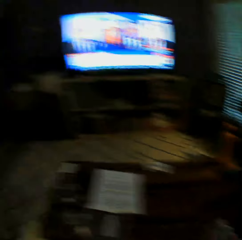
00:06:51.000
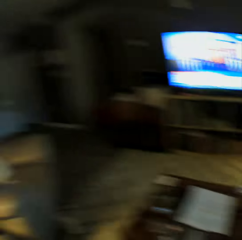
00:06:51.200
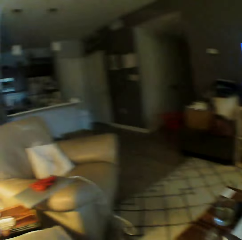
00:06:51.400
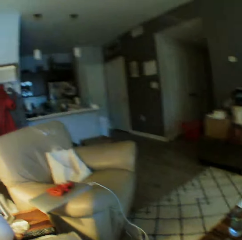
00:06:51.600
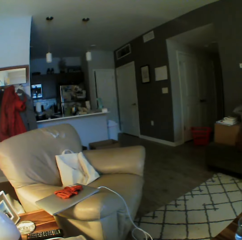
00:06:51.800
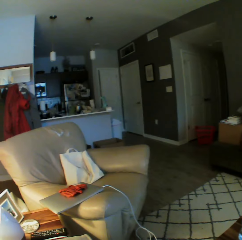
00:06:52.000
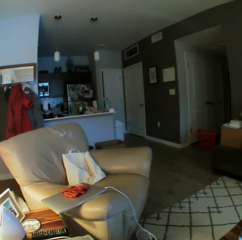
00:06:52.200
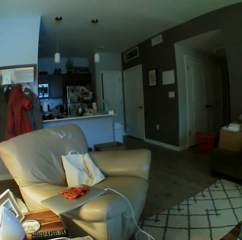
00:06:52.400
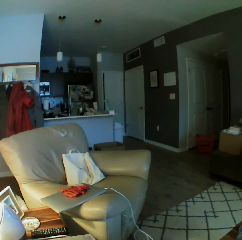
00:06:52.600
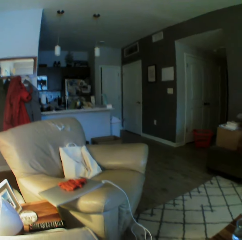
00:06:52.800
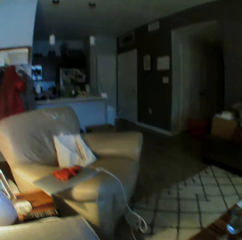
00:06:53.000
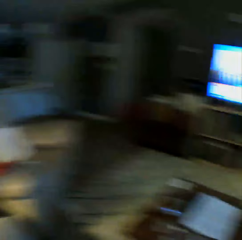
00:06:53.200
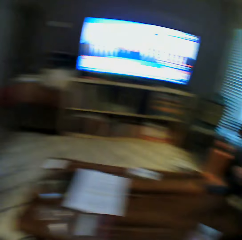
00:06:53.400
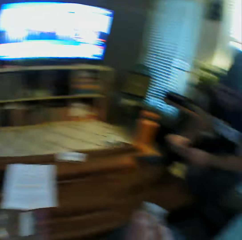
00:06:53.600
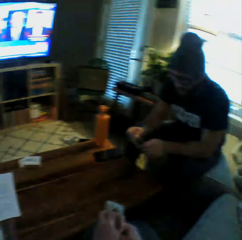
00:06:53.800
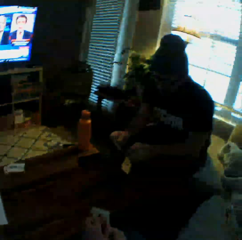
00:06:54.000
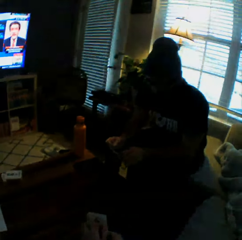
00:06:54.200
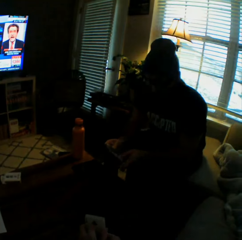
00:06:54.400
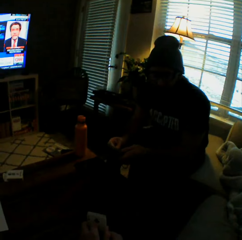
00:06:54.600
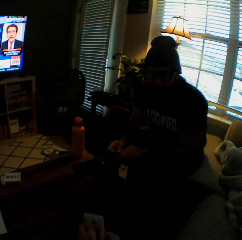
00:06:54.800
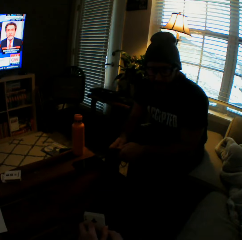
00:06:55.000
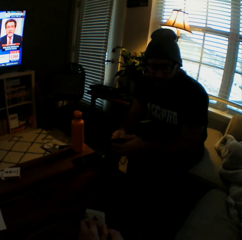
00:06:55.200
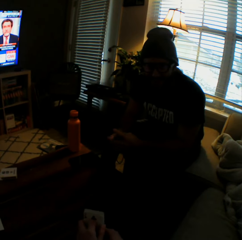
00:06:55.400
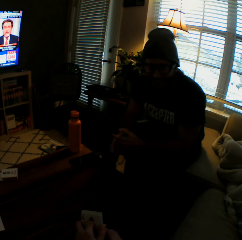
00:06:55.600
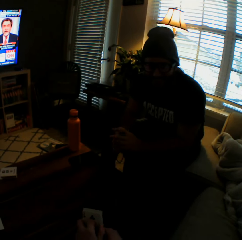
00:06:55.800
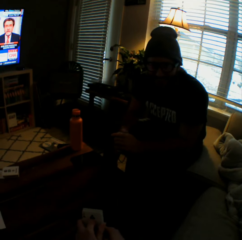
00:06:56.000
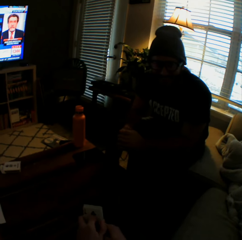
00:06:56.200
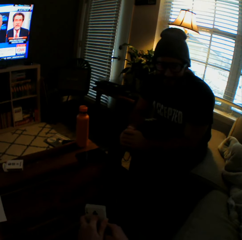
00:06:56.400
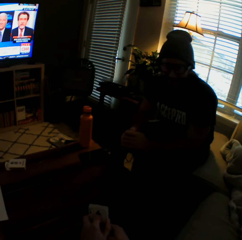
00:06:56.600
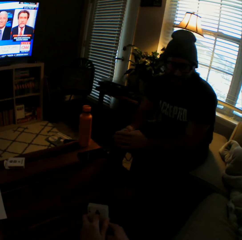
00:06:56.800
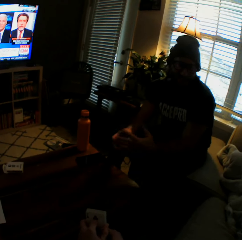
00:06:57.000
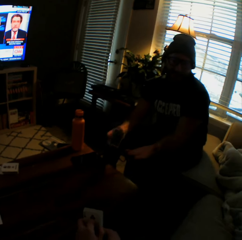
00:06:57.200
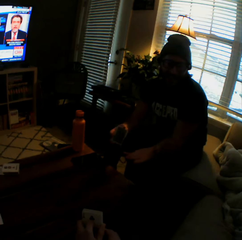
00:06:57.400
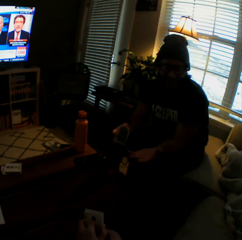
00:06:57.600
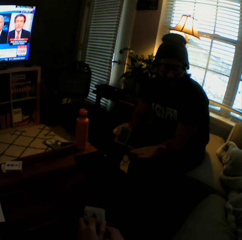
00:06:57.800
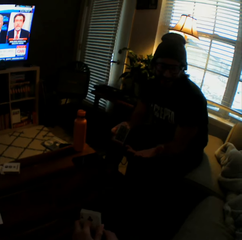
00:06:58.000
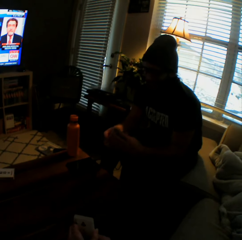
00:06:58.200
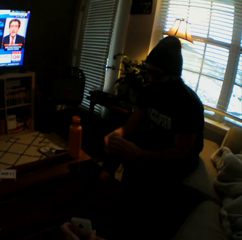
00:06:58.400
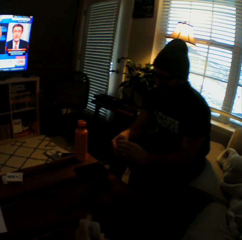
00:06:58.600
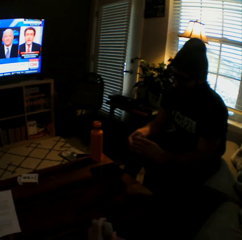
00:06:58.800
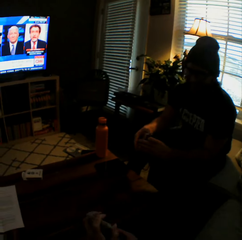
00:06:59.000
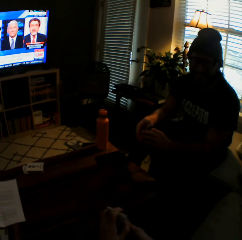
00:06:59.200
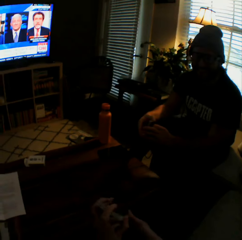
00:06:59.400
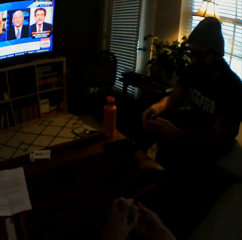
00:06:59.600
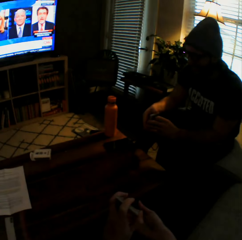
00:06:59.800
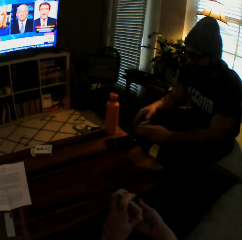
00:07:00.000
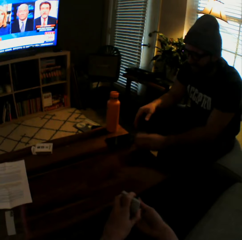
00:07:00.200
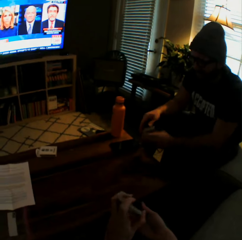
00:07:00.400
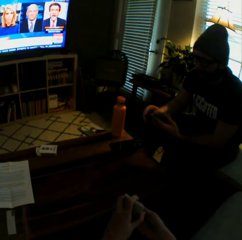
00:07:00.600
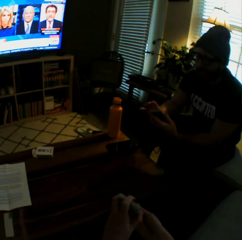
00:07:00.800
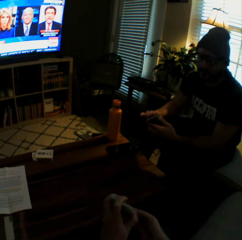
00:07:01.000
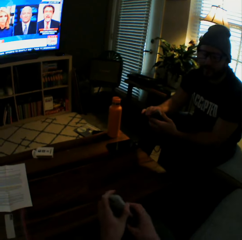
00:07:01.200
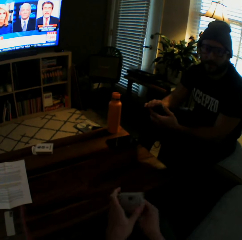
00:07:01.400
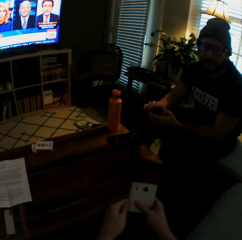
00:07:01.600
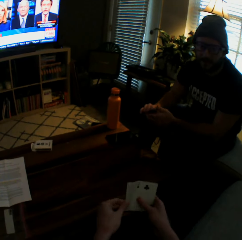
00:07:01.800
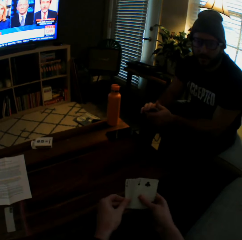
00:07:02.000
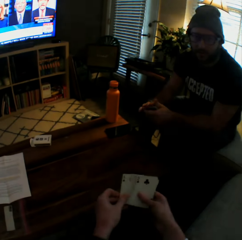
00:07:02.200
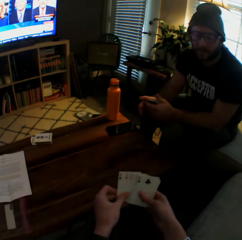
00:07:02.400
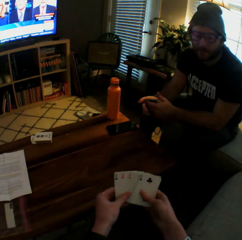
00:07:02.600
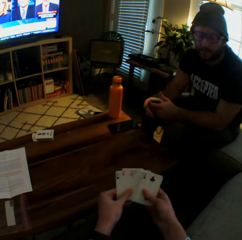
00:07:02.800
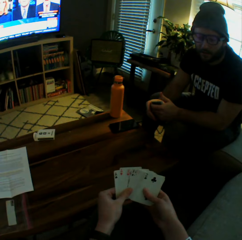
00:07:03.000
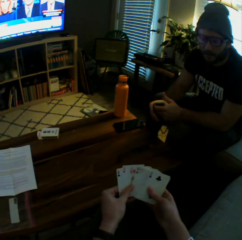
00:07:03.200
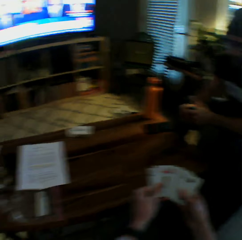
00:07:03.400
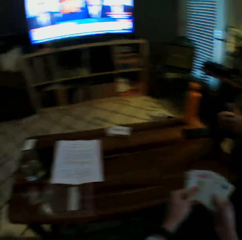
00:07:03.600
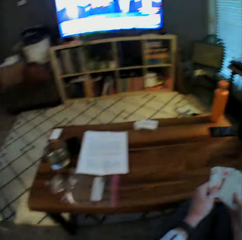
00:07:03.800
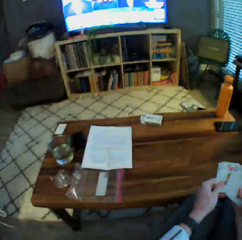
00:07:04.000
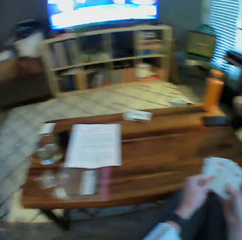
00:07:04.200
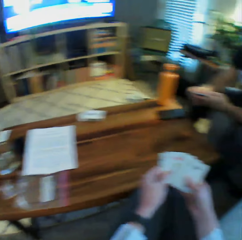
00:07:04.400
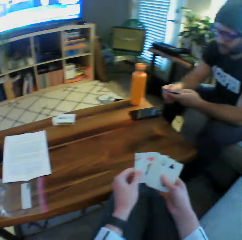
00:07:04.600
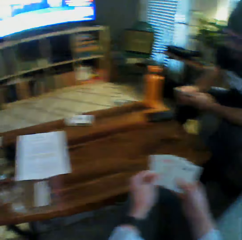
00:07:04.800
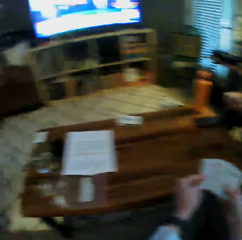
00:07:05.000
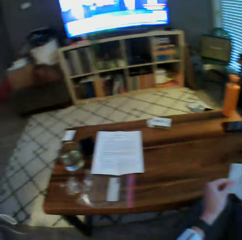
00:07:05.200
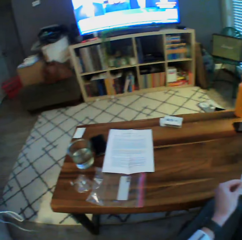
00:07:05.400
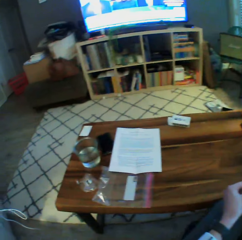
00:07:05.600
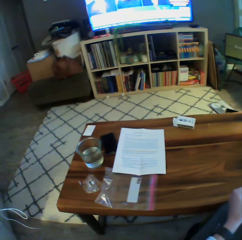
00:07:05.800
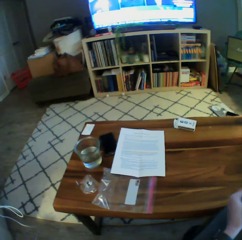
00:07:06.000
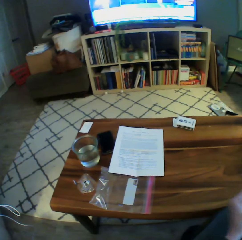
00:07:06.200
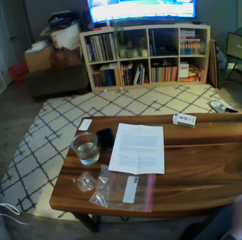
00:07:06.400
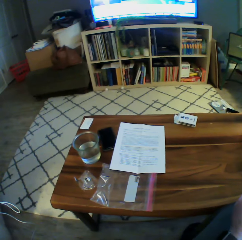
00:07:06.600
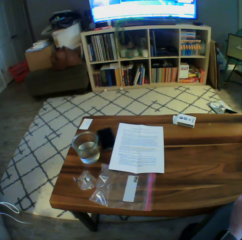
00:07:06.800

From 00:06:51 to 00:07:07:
The camera wearer looks around the house. They interact with the man. The man arranges the play cards. The camera wearer arranges the play cards.

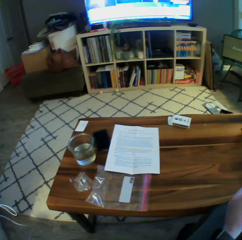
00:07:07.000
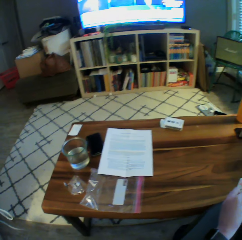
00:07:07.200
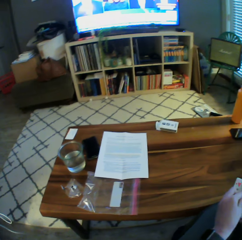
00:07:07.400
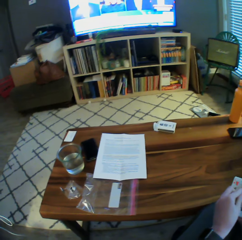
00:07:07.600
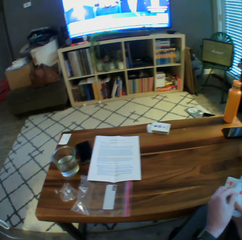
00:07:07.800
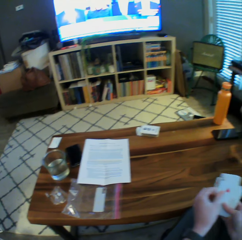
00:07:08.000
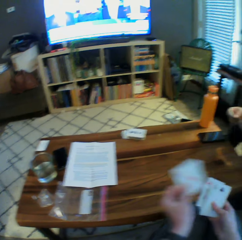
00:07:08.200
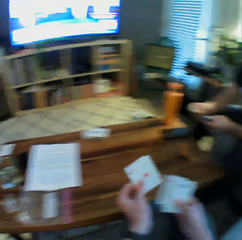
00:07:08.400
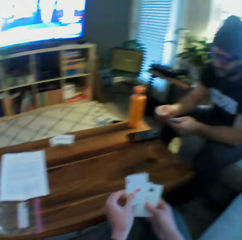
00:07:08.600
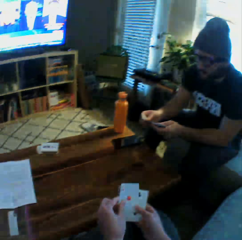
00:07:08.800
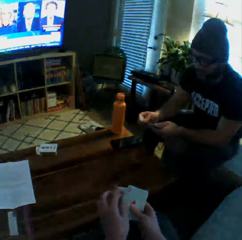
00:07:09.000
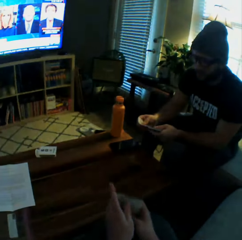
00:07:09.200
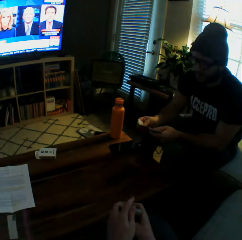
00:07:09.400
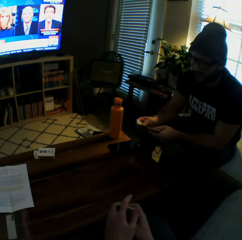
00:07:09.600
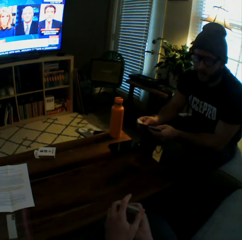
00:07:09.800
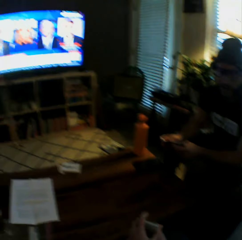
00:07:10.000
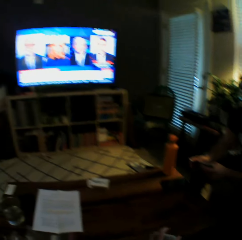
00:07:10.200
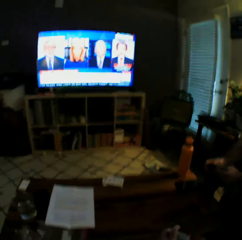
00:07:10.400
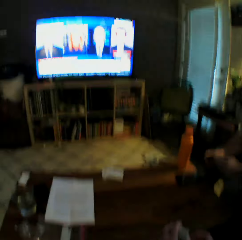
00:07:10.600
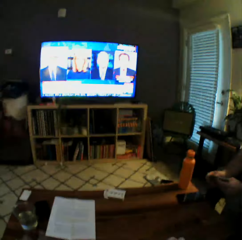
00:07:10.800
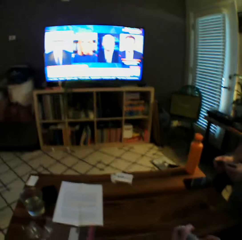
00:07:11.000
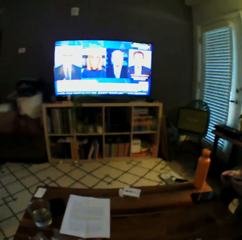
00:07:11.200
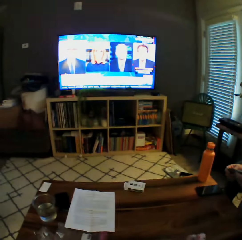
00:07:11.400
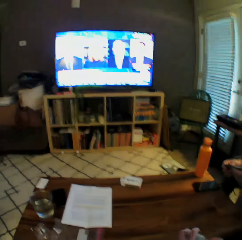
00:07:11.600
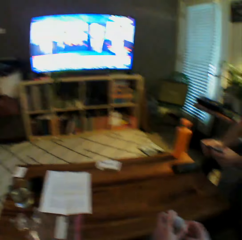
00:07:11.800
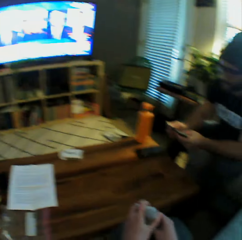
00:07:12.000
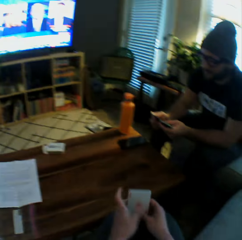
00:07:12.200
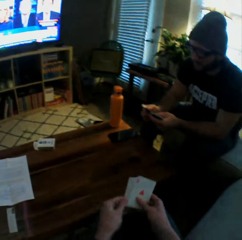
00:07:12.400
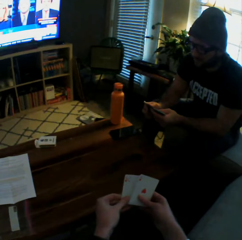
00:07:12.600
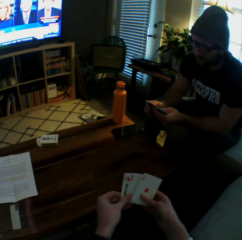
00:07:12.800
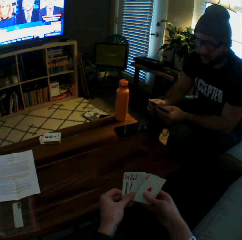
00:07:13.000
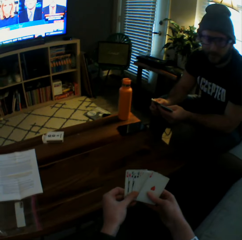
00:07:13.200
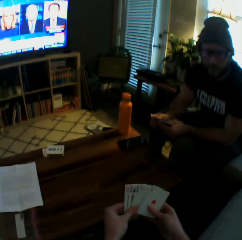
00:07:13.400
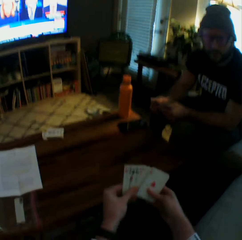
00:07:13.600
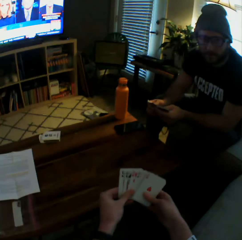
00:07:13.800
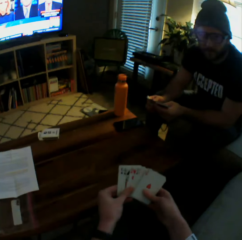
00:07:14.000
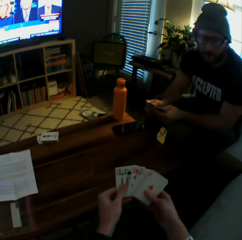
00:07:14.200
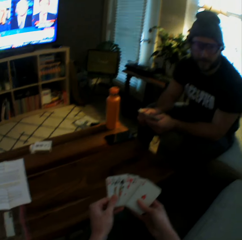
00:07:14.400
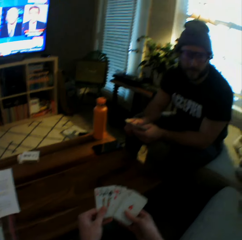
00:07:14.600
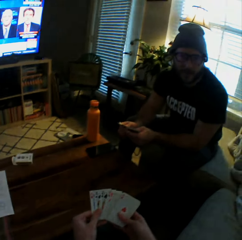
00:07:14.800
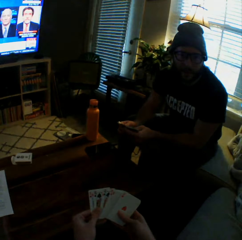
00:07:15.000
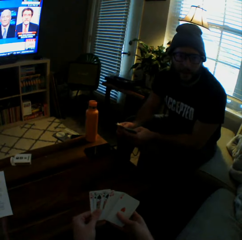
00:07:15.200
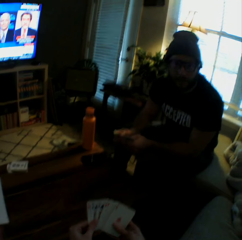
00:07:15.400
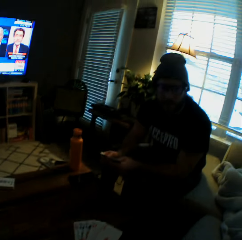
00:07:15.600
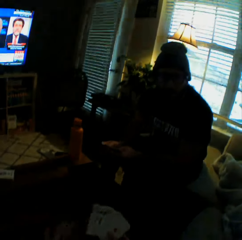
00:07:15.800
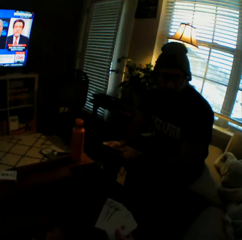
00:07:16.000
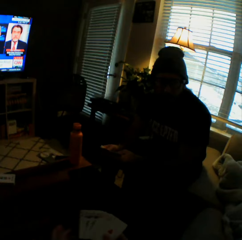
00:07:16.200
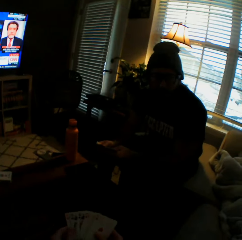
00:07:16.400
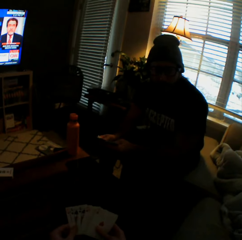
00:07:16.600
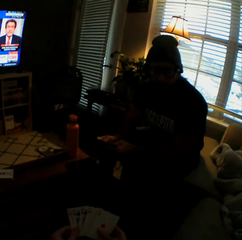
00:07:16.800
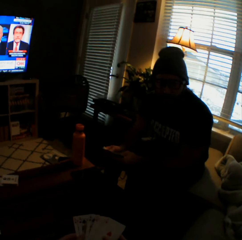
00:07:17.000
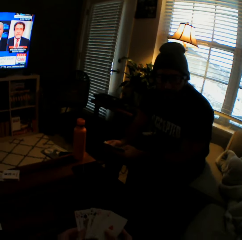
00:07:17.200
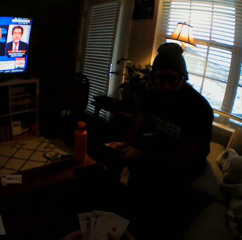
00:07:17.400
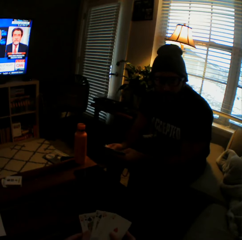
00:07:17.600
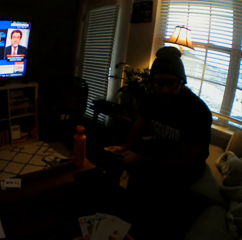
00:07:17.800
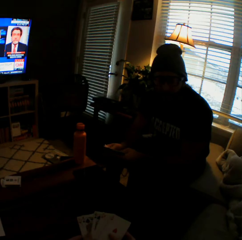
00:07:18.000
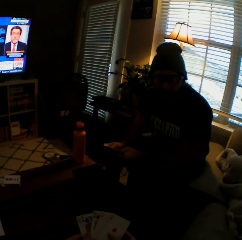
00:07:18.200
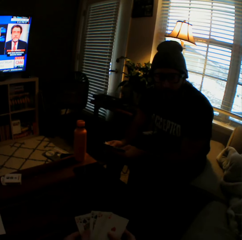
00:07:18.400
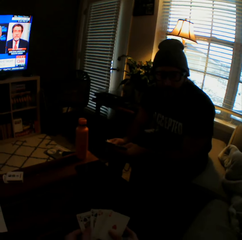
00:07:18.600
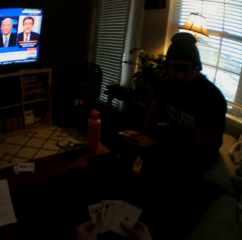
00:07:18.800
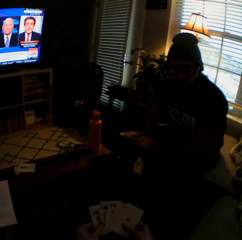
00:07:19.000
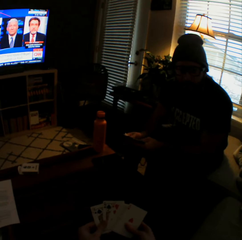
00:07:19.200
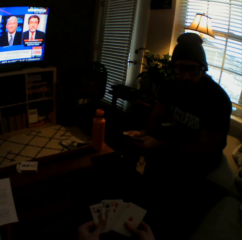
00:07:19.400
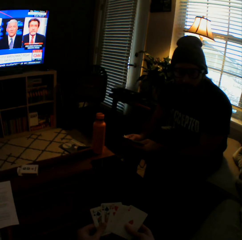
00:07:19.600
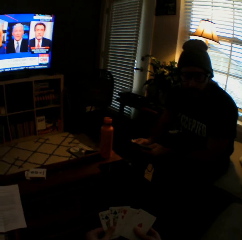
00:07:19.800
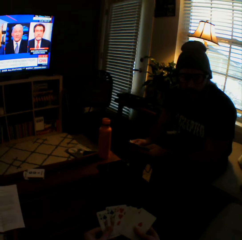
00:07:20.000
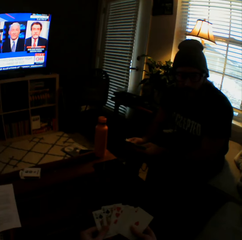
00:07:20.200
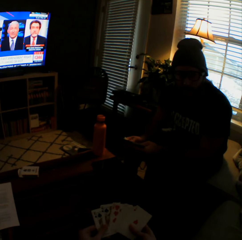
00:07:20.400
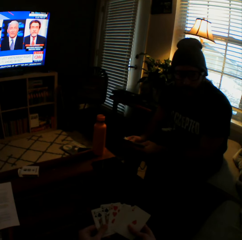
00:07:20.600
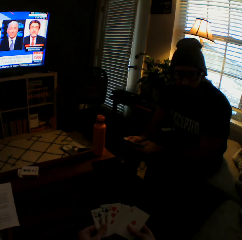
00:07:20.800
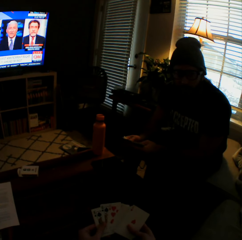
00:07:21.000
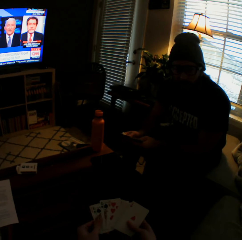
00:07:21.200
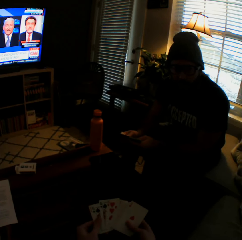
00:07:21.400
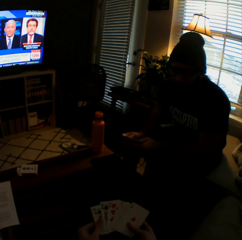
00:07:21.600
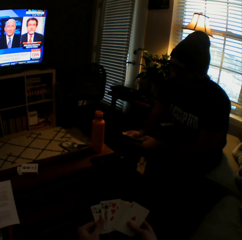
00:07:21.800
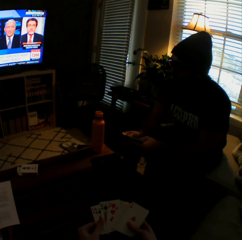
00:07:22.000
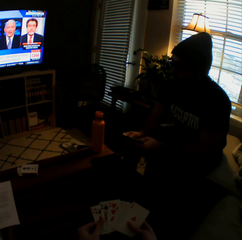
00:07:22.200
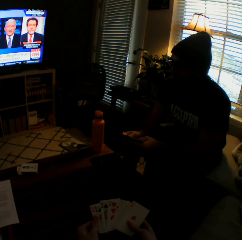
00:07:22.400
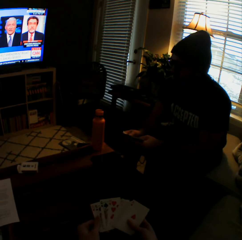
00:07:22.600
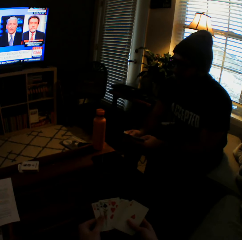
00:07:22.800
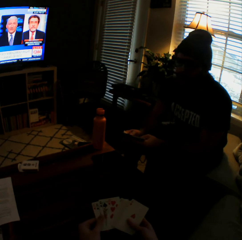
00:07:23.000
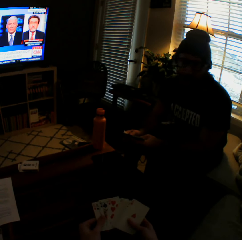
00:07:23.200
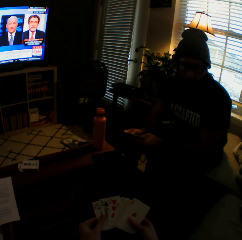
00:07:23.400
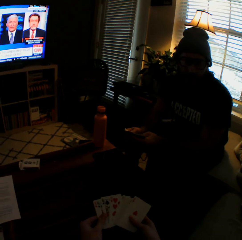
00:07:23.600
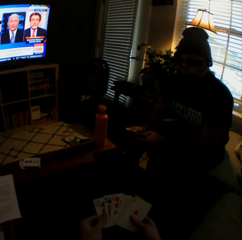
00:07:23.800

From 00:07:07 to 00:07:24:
The camera wearer arranges the cards in her hands. She watches the television.
